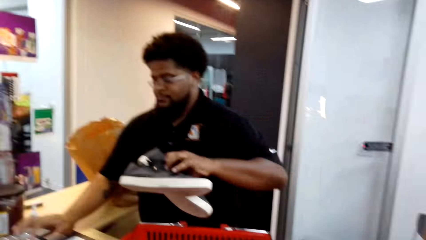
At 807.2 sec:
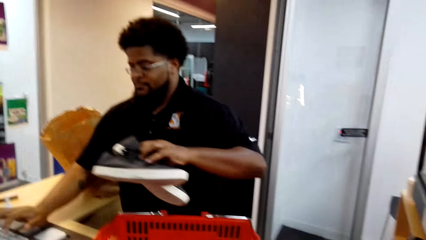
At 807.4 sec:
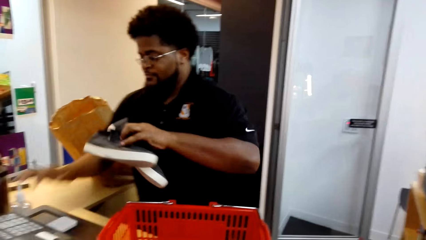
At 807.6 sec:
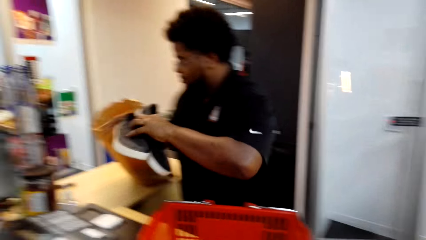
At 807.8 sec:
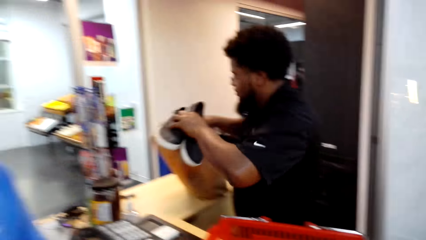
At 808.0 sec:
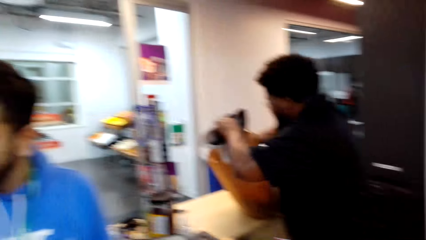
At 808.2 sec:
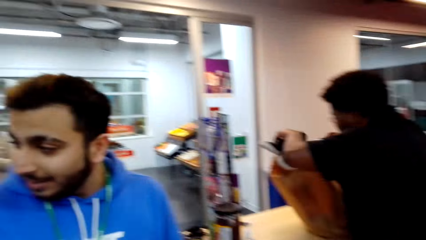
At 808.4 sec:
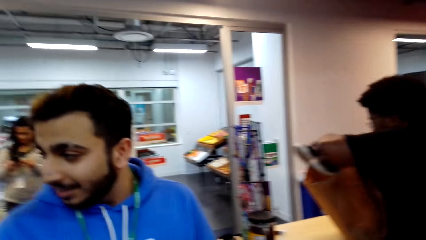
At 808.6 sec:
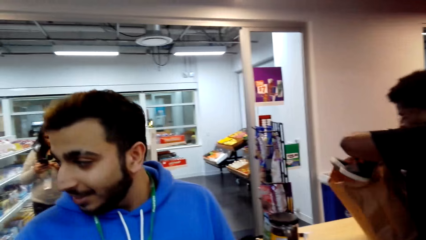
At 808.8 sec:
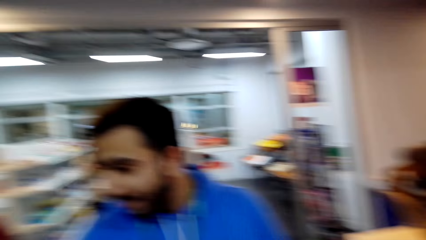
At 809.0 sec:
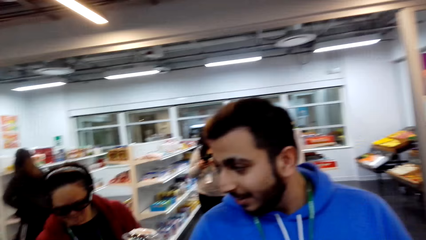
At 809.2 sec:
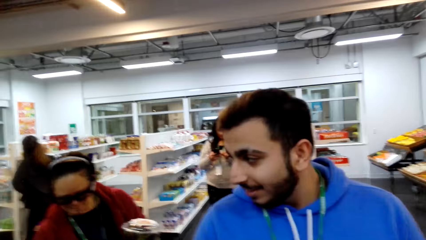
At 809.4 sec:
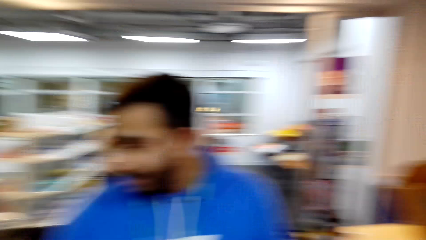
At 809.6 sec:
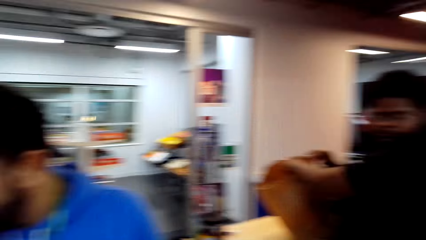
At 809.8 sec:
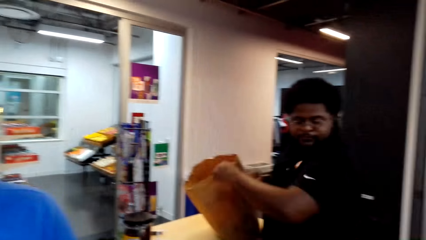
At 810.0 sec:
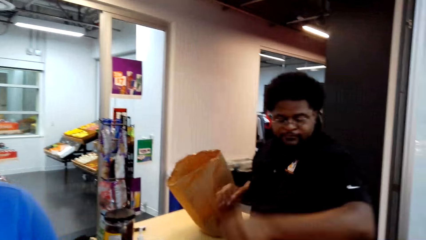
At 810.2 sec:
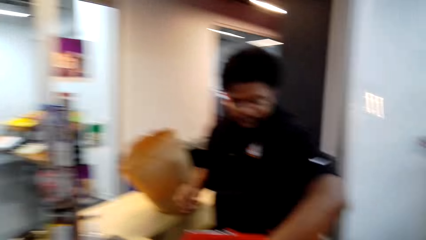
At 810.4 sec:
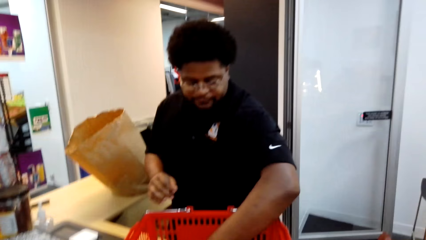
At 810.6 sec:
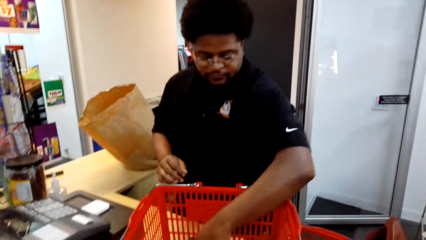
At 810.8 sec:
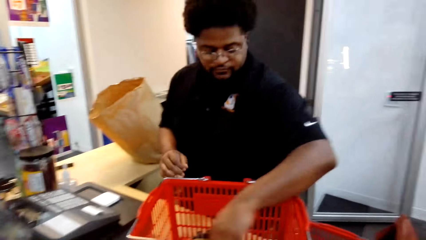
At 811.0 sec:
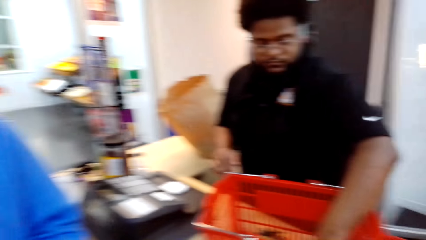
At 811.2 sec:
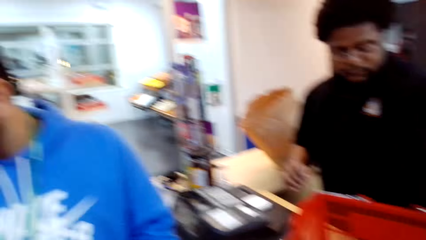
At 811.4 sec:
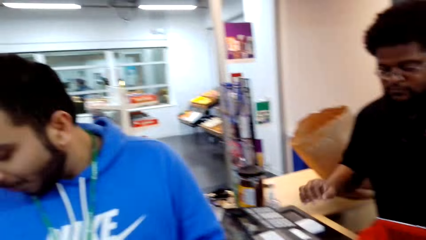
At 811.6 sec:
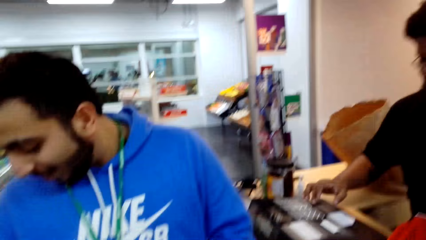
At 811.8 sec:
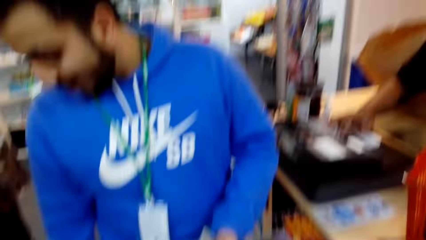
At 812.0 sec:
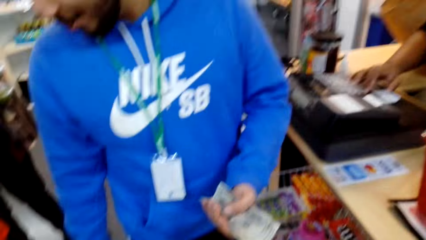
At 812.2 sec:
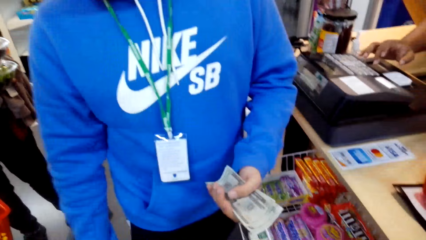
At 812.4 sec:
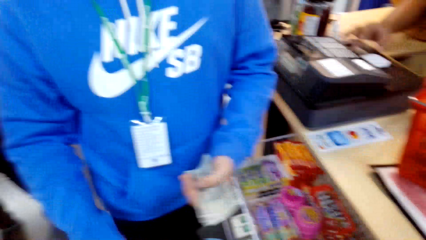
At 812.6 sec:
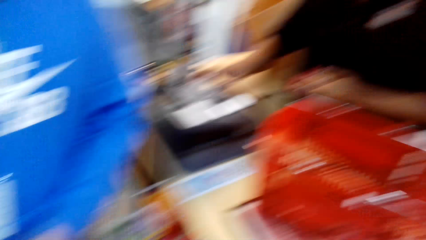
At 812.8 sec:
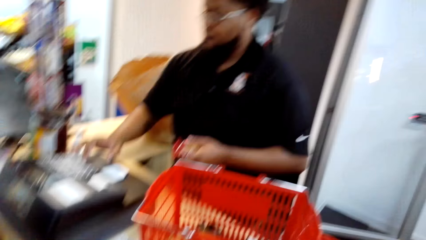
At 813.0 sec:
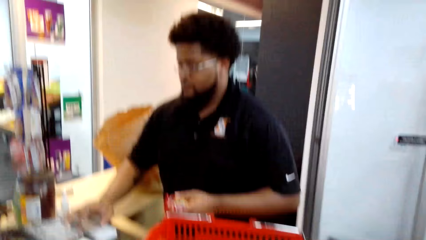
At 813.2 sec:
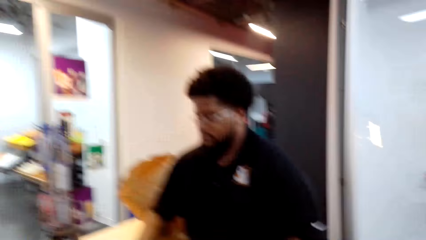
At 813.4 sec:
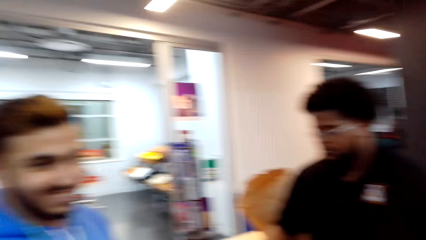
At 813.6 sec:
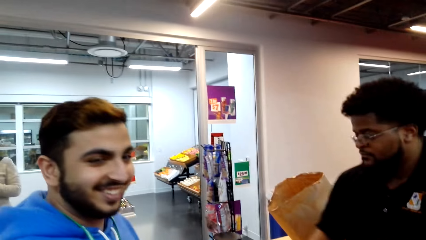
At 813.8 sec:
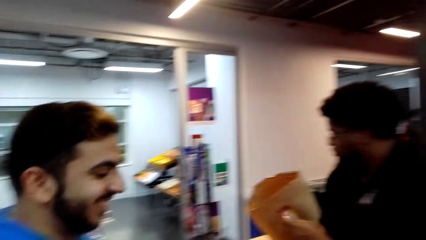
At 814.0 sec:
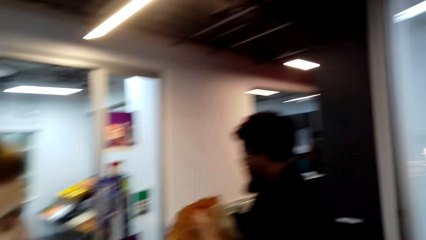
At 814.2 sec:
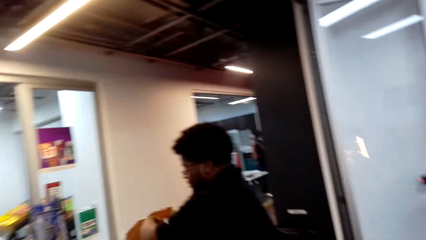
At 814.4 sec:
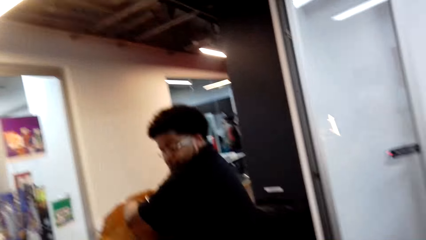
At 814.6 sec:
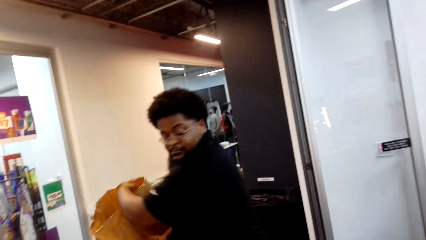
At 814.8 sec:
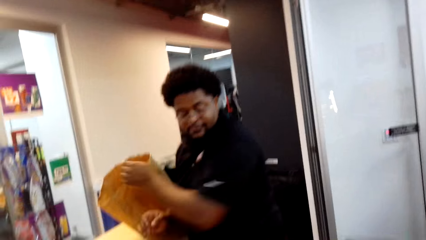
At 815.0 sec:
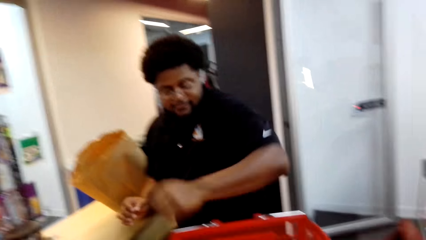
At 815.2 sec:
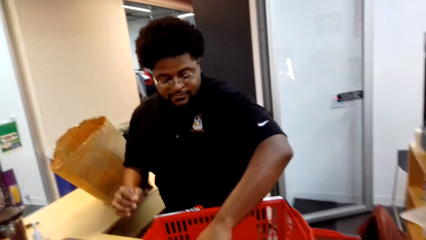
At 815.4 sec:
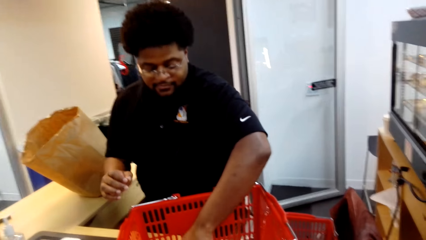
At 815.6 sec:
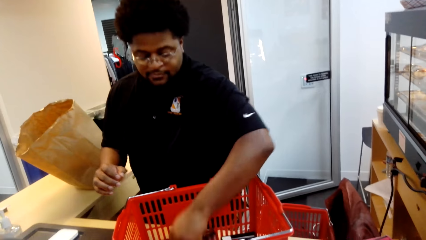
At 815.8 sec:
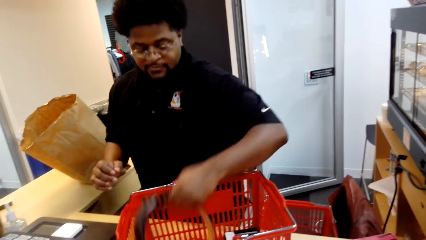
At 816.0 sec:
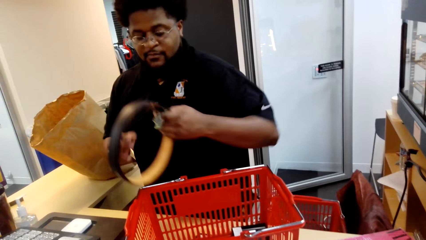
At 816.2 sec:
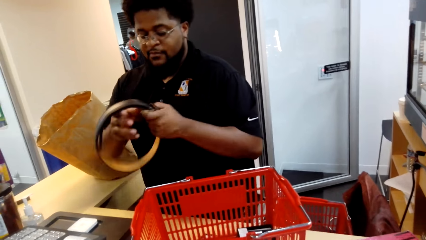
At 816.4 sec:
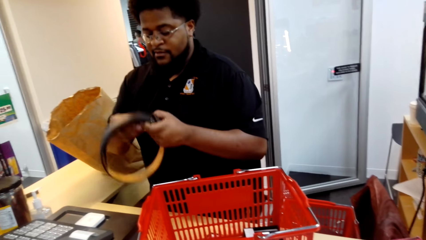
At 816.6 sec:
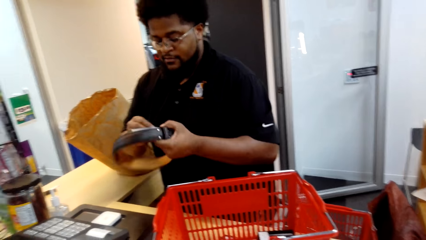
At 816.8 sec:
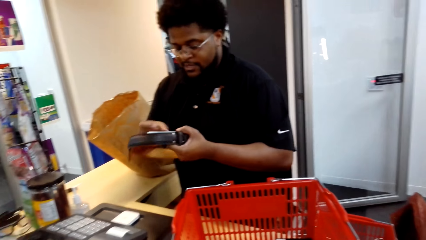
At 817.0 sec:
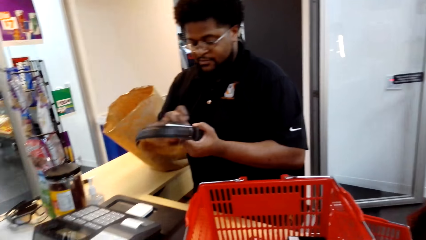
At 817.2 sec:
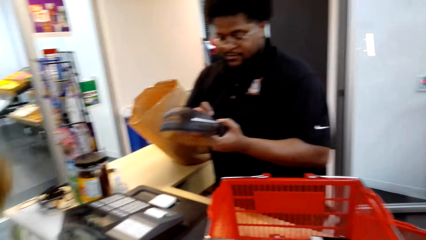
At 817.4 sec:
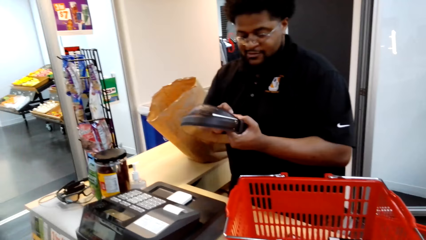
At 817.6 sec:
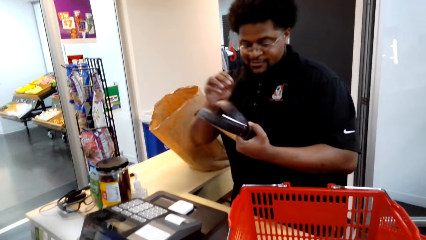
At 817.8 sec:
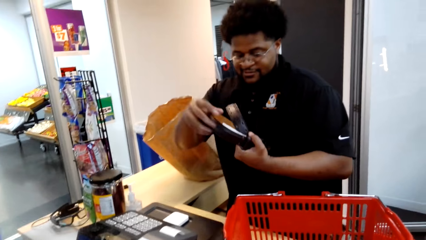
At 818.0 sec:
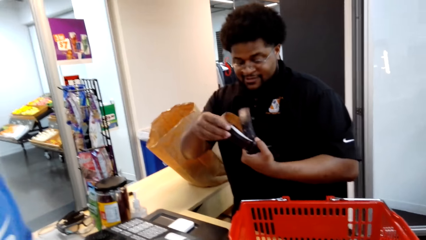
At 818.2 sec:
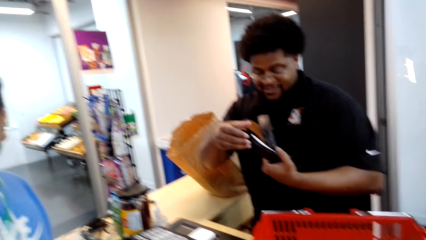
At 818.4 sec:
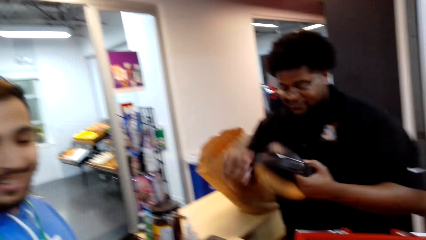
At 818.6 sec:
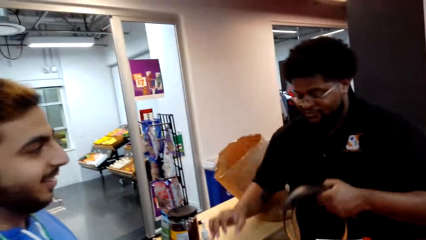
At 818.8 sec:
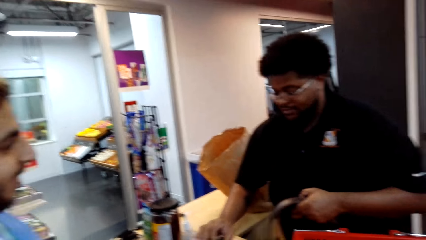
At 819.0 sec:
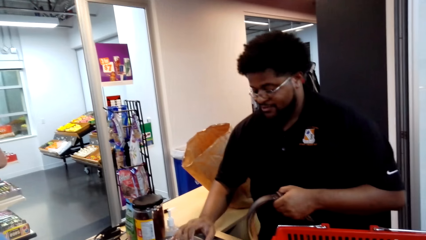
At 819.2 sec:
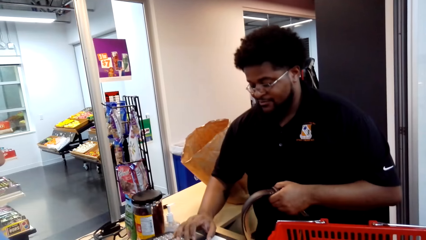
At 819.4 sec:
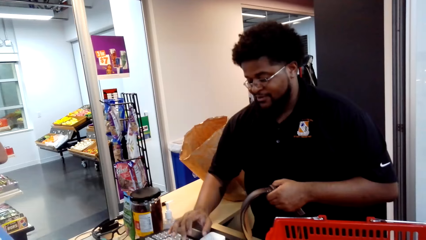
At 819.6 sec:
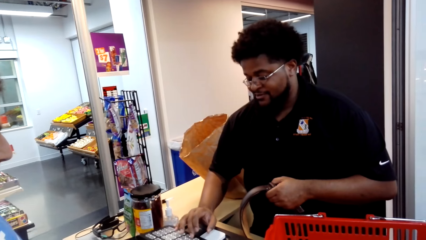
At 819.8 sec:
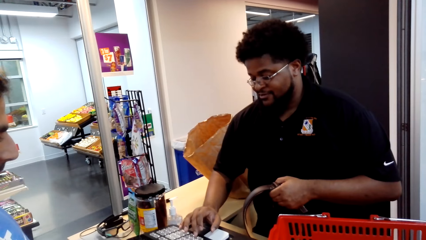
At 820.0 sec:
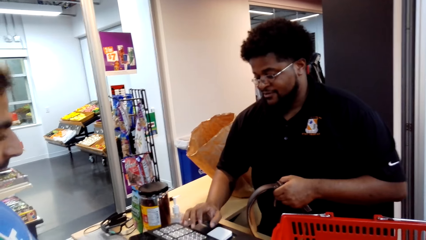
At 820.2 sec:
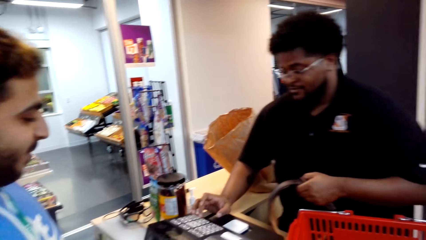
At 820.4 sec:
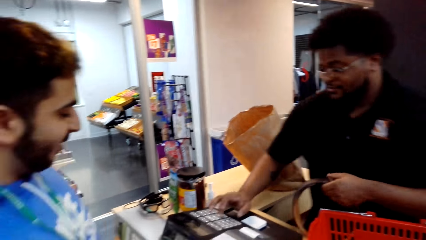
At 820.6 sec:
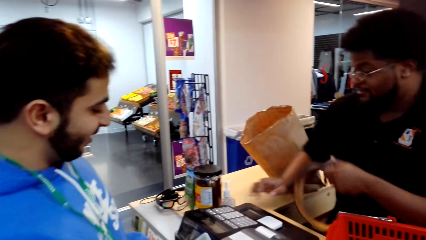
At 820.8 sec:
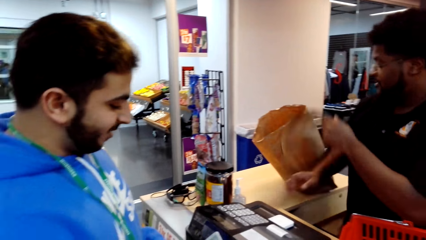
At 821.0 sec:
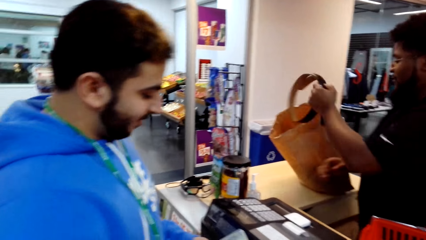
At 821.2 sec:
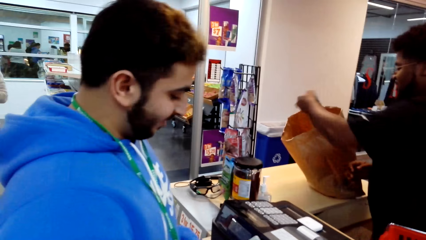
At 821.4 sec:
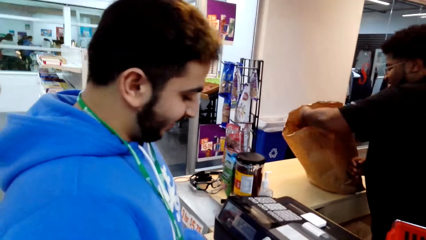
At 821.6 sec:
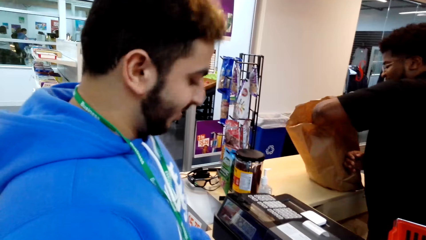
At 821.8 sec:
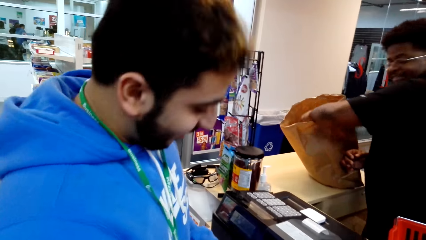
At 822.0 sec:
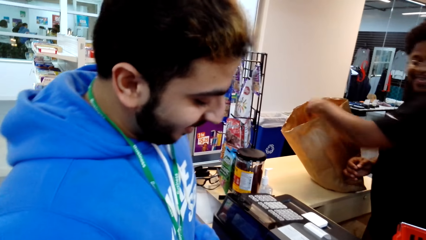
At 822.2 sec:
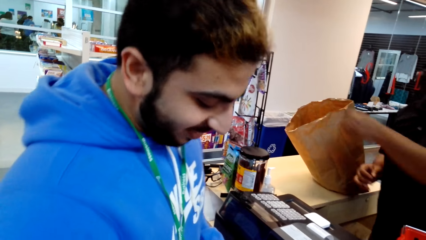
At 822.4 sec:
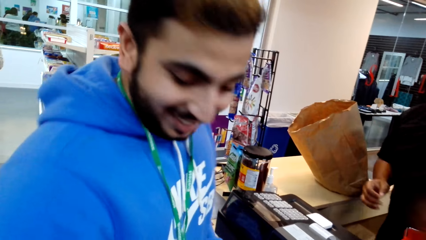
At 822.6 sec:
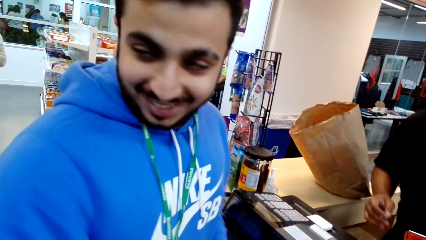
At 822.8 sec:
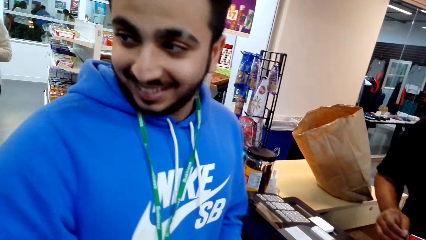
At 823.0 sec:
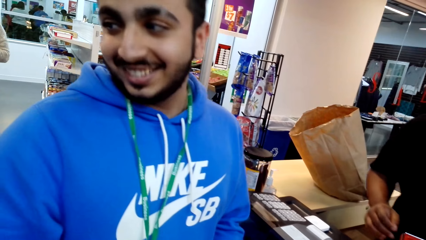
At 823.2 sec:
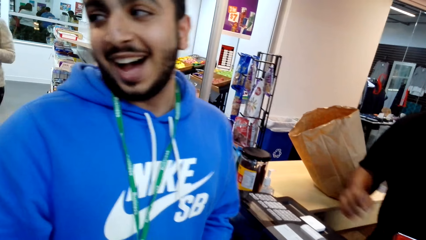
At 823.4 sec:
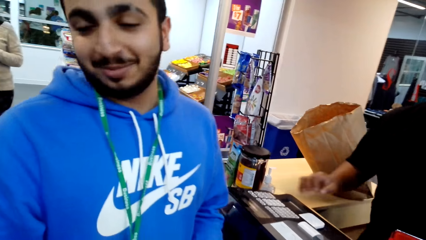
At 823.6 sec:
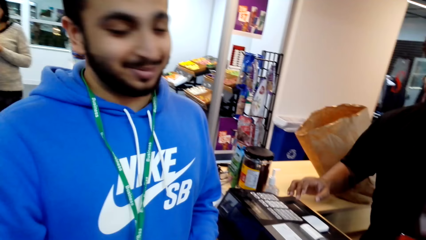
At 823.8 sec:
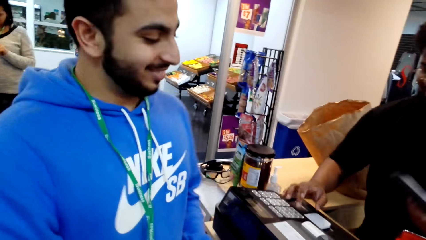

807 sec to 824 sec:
A cashier scans shoes. The camera wearer looks around. The cashier puts the shoes in a paper, takes something from a tray, takes a belt from the tray, operates the machine and puts the belt in the paper.
